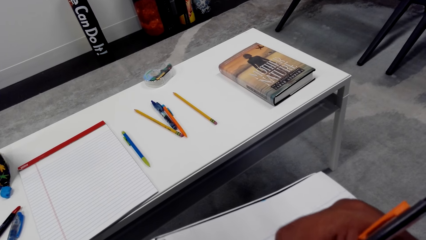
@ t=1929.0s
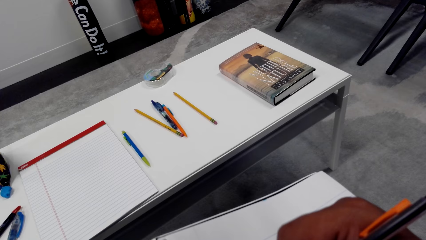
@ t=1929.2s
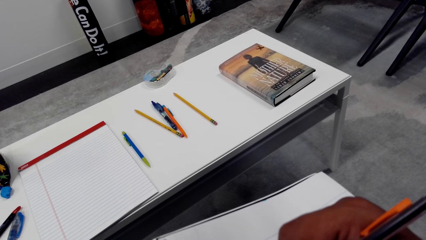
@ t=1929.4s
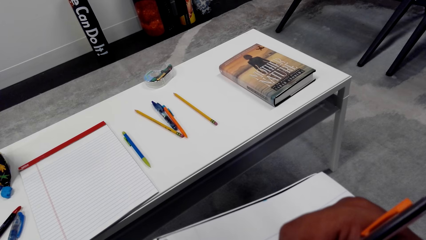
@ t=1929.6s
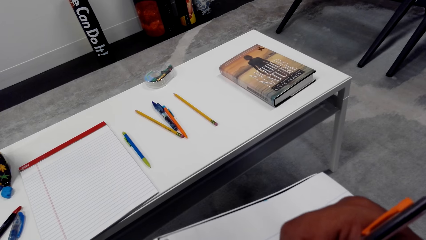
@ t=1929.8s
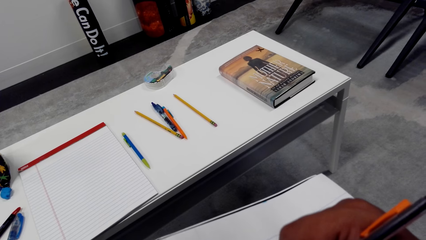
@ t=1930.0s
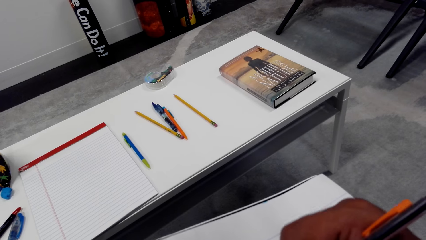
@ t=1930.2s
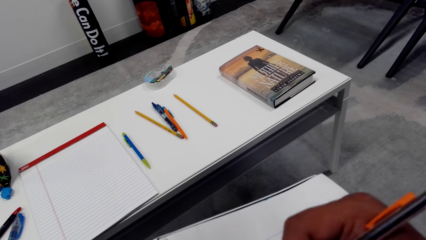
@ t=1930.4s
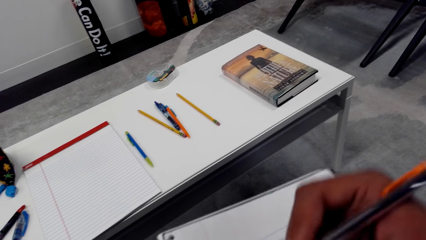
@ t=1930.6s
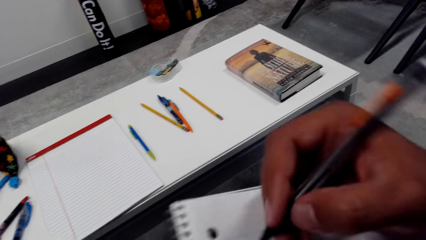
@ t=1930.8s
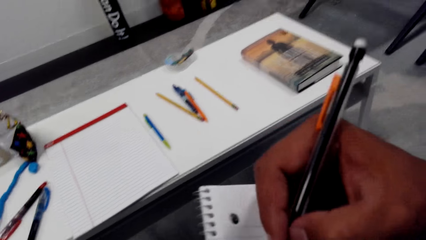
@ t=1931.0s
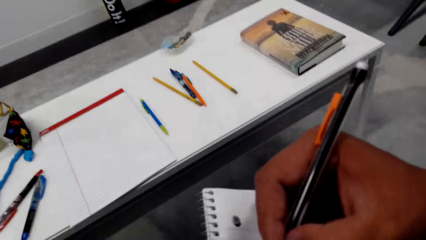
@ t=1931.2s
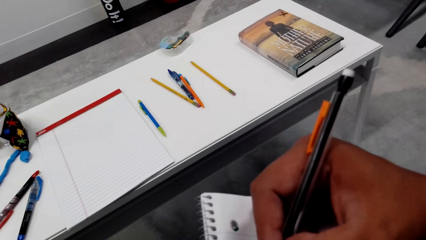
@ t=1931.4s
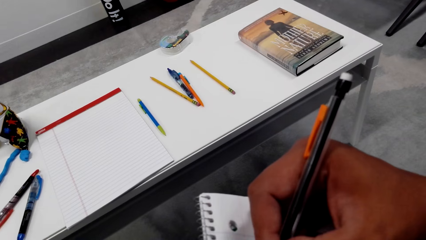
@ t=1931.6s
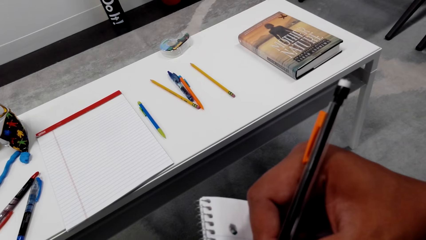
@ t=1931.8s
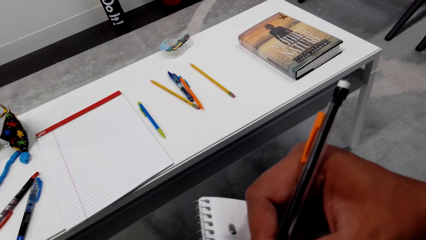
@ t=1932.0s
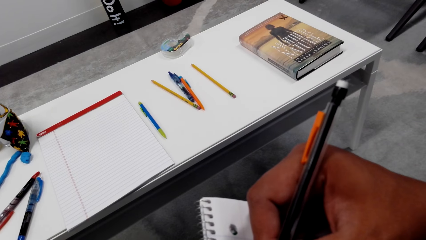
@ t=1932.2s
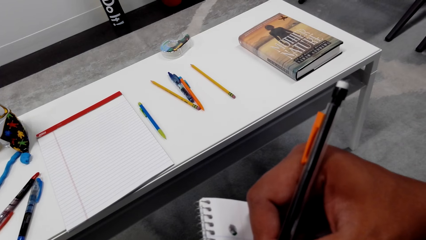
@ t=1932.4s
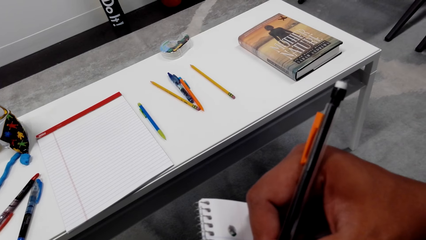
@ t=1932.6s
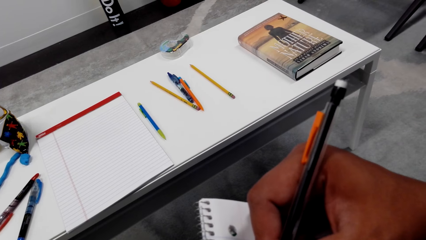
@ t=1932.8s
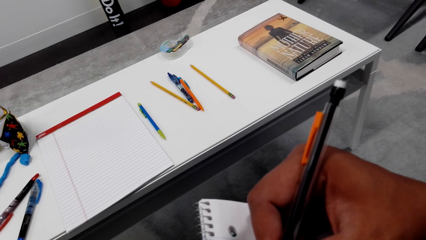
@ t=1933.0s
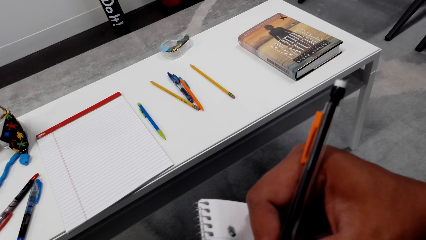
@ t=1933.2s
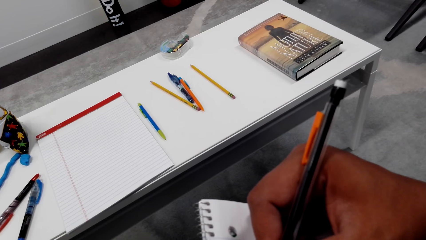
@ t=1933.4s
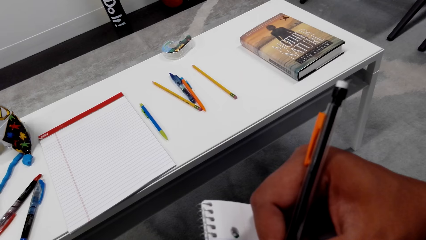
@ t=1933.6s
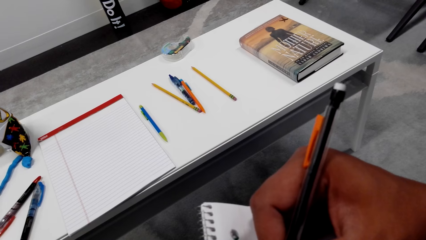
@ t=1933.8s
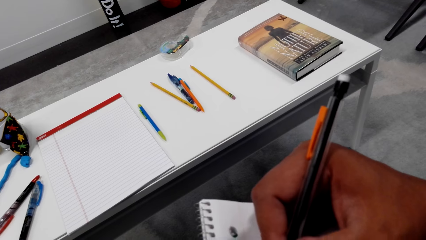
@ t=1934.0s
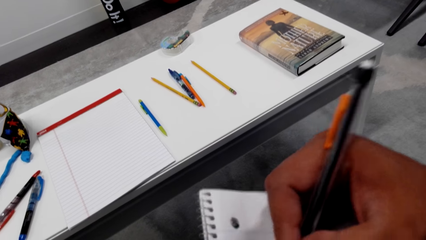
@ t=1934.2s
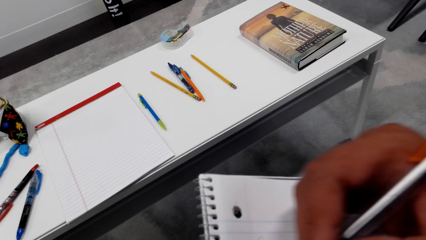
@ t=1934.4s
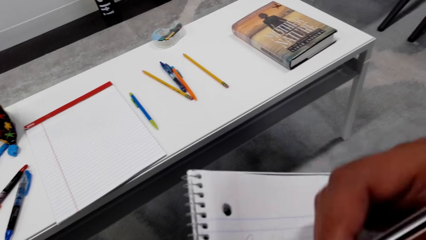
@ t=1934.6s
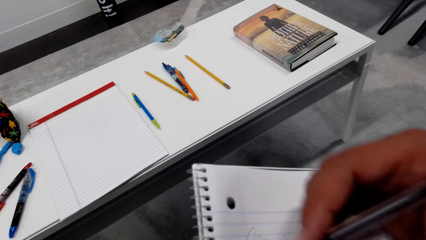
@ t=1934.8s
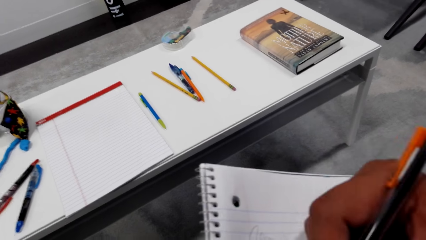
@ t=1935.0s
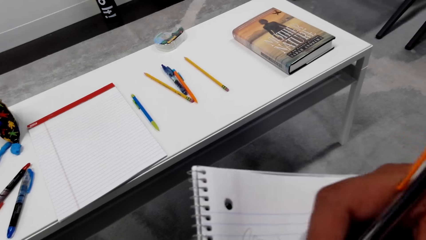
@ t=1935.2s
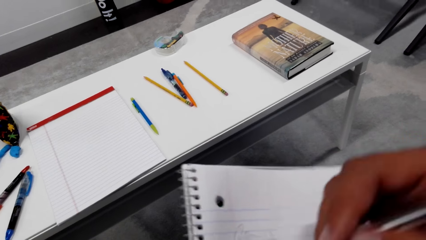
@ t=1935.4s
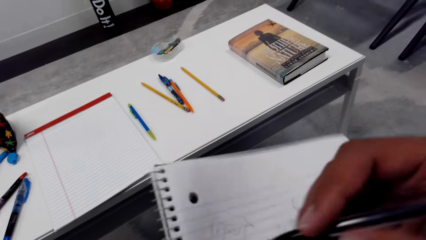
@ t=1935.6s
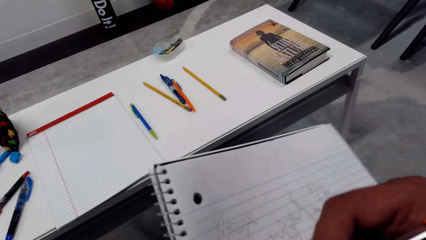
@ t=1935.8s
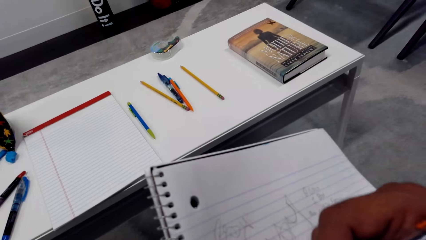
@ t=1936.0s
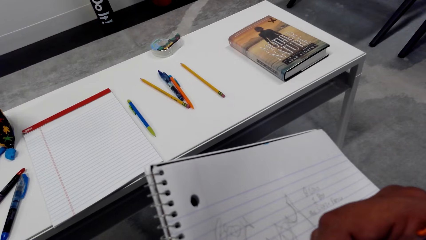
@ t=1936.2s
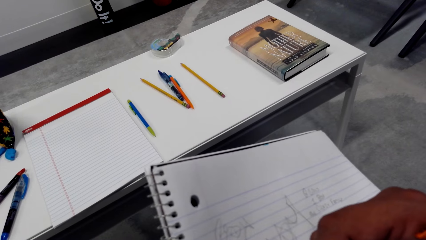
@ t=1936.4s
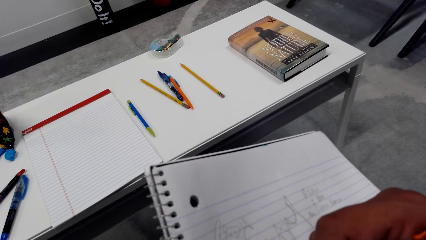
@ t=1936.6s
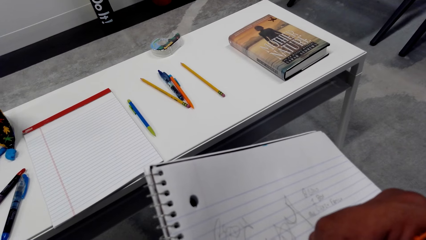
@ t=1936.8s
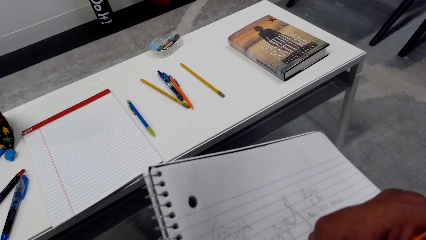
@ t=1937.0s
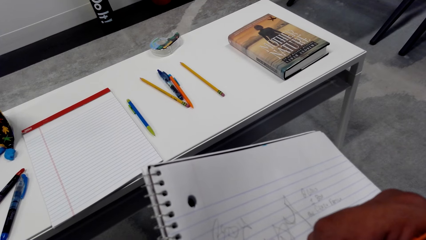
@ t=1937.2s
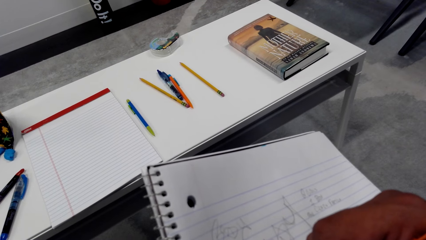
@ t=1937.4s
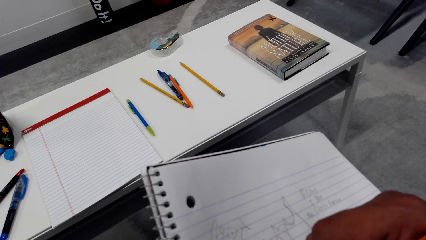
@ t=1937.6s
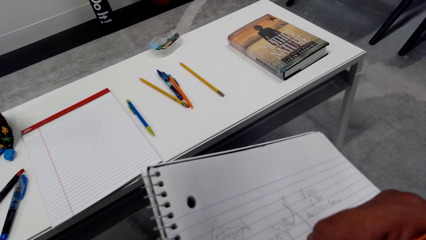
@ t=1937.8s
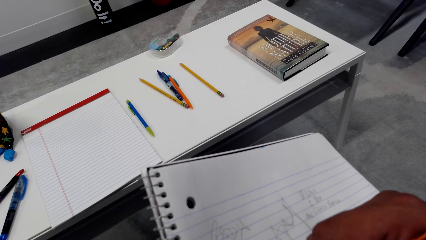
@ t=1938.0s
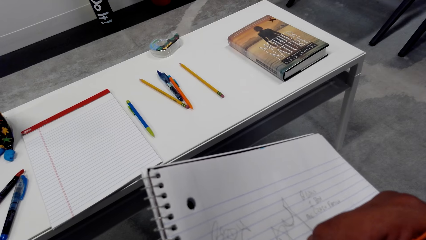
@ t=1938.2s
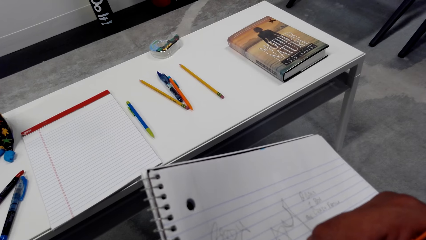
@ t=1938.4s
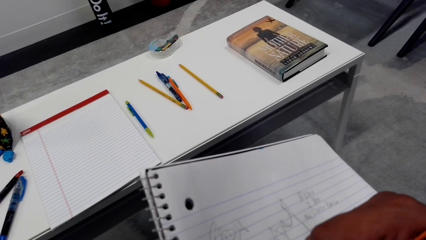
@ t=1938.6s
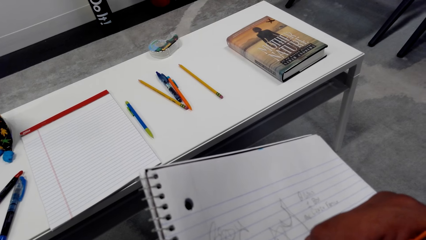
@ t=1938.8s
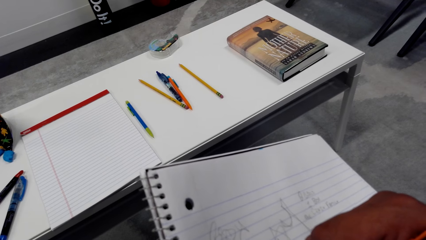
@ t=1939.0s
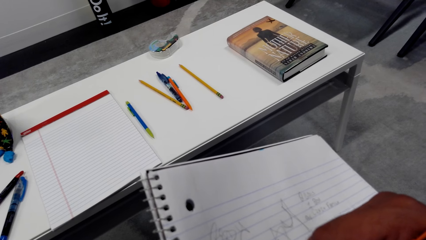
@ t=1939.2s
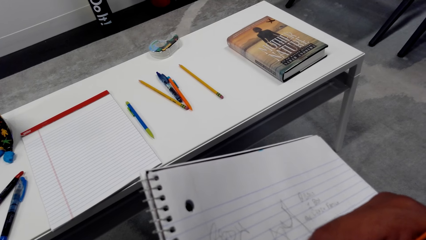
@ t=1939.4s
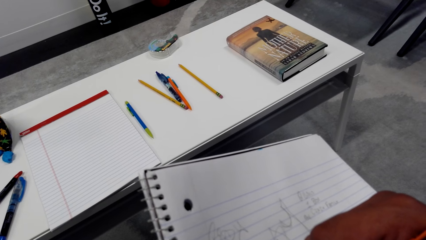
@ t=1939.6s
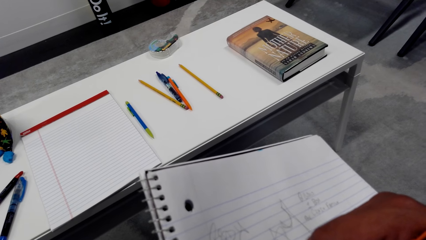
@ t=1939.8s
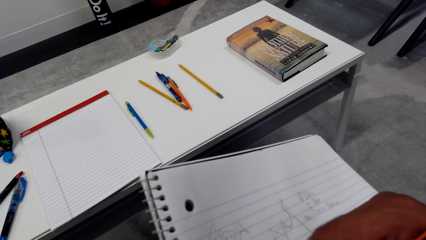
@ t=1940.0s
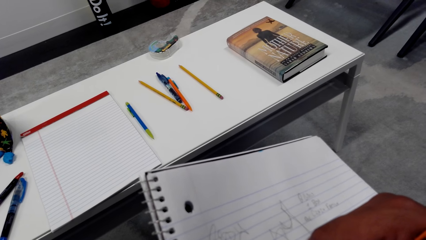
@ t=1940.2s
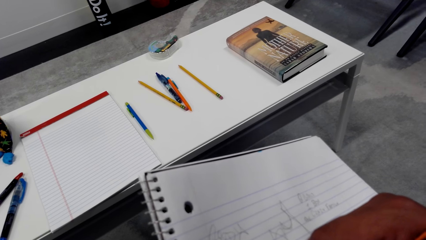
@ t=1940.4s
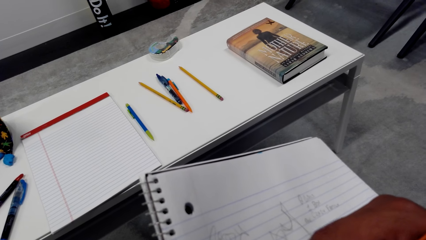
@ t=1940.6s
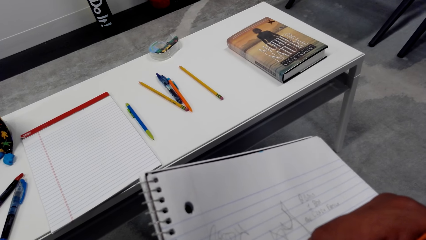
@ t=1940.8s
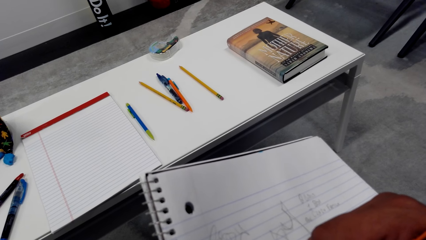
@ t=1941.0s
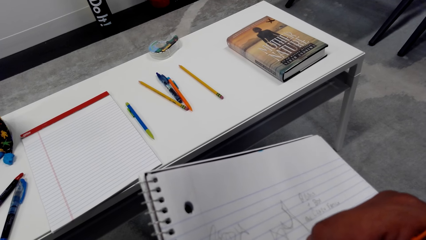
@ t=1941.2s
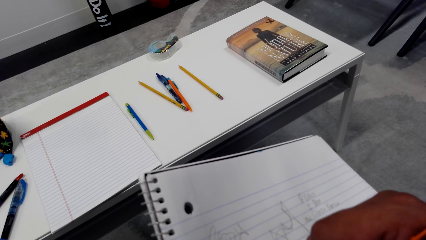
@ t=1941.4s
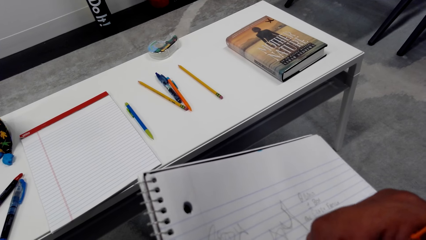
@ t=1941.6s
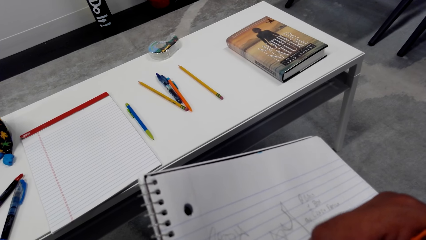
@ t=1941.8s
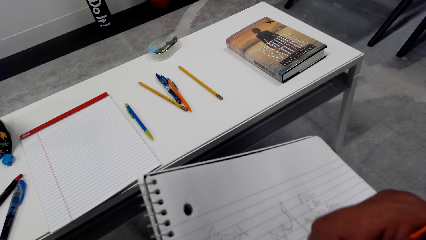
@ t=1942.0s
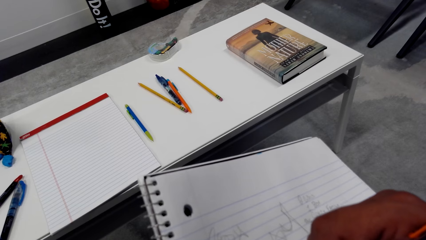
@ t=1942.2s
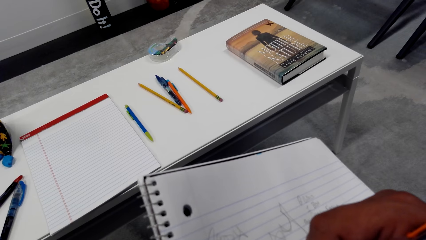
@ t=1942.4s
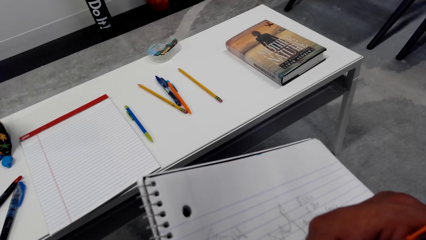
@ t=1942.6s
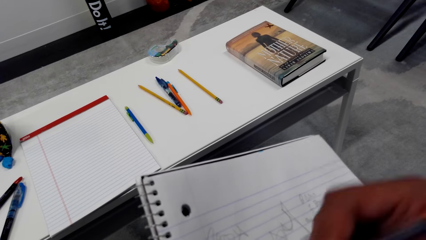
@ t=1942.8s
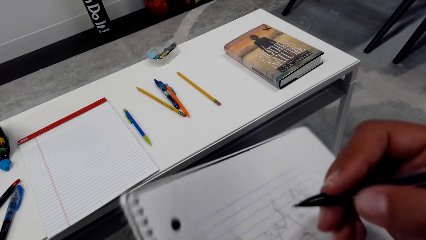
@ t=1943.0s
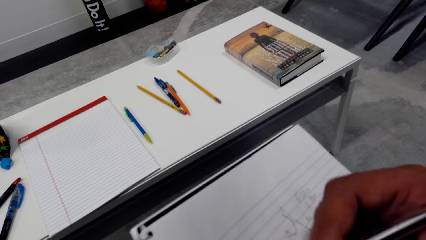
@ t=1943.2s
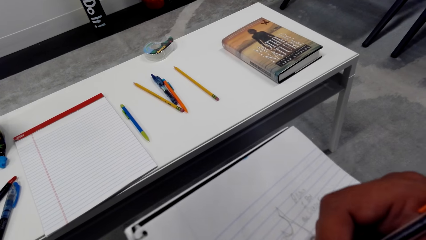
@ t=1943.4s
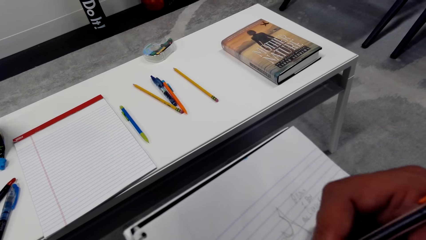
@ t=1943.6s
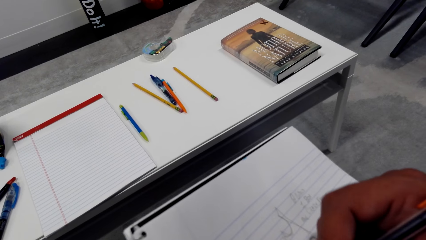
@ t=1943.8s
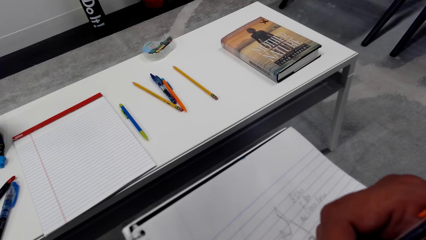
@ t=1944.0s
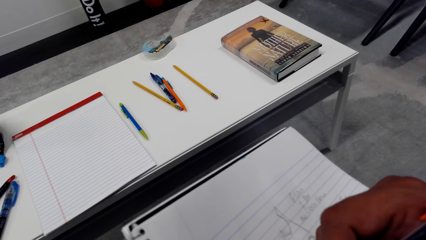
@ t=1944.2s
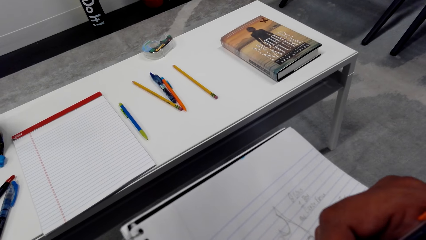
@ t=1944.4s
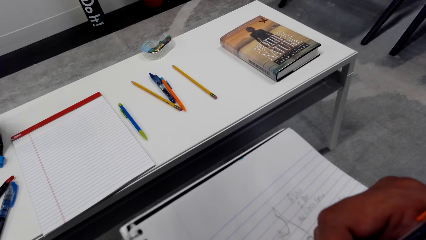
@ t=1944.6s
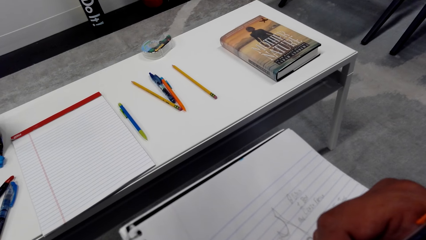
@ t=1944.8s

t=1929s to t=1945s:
The camera wearer moves the pencil on the upper edge of the book. They draw on the book.
